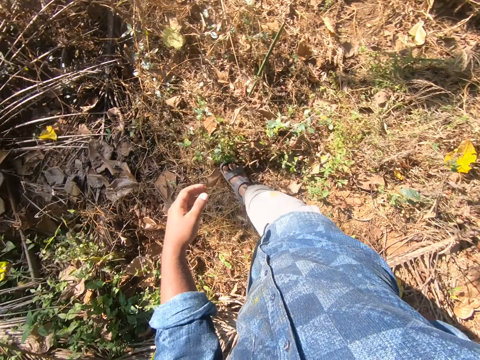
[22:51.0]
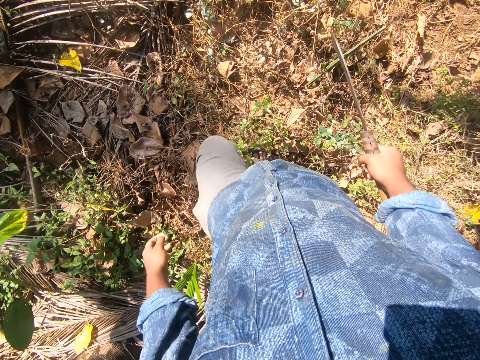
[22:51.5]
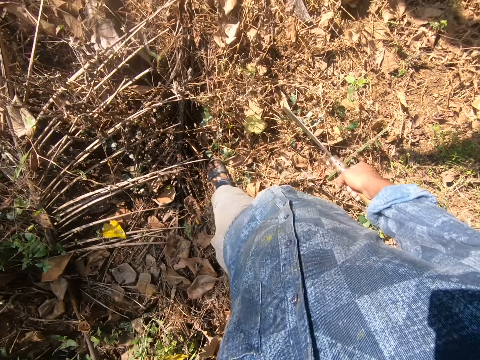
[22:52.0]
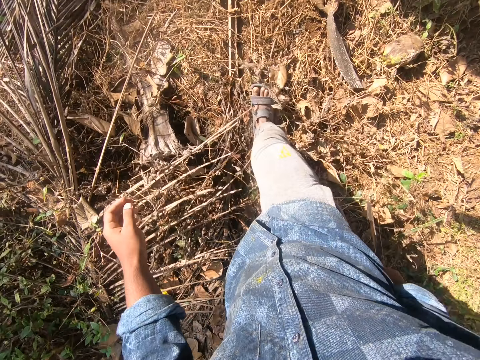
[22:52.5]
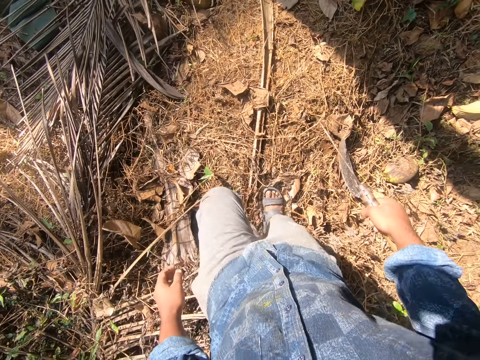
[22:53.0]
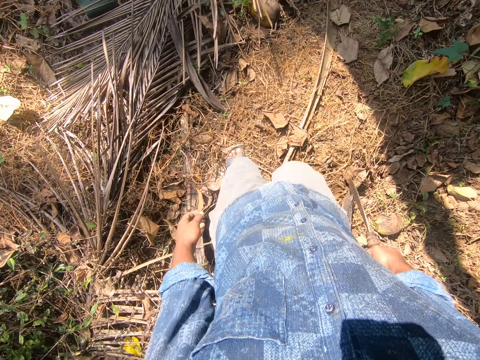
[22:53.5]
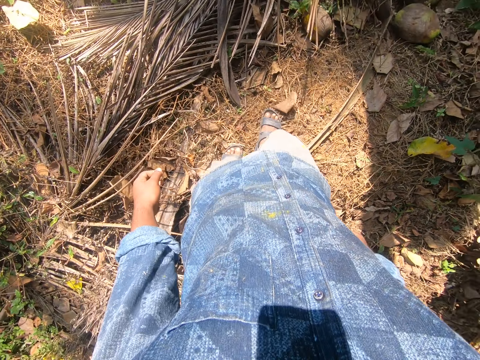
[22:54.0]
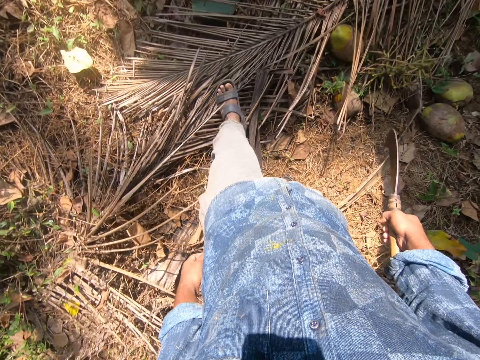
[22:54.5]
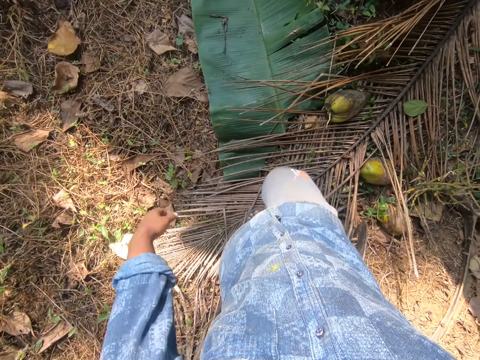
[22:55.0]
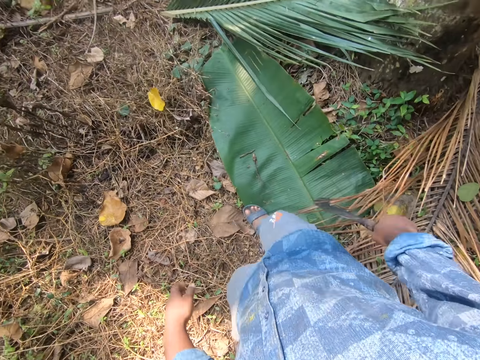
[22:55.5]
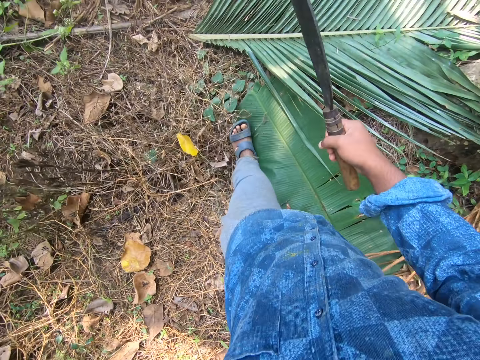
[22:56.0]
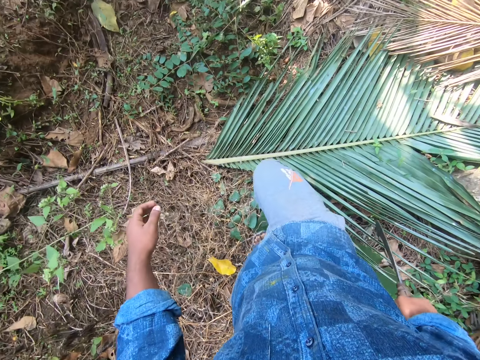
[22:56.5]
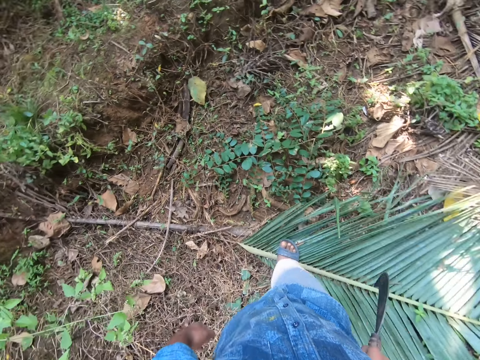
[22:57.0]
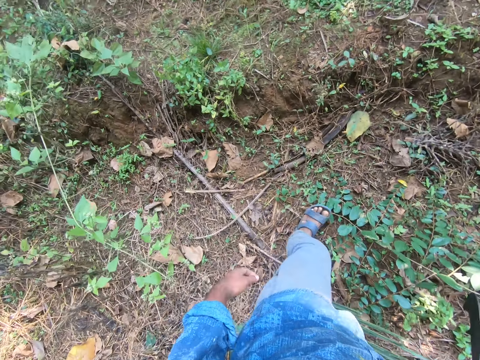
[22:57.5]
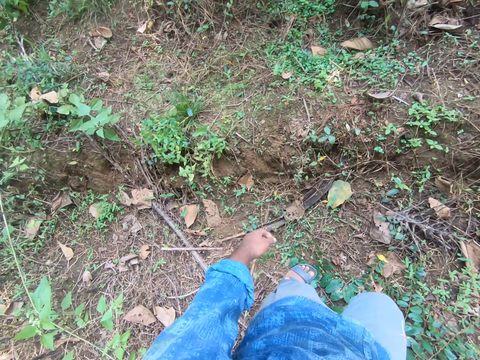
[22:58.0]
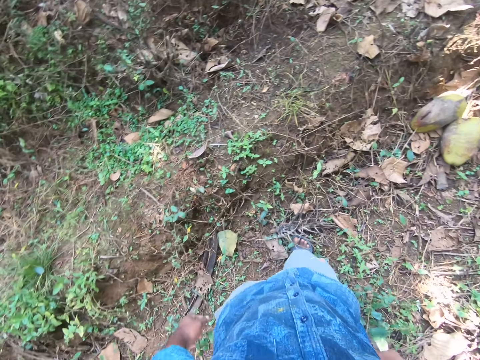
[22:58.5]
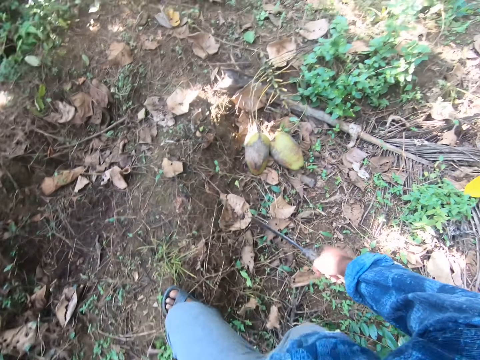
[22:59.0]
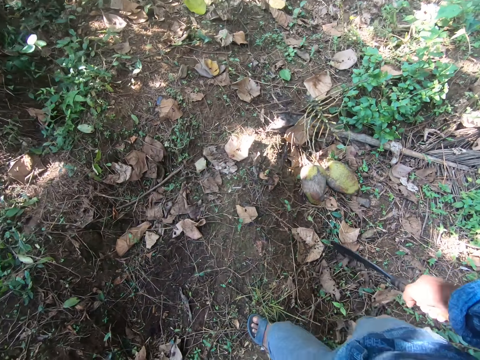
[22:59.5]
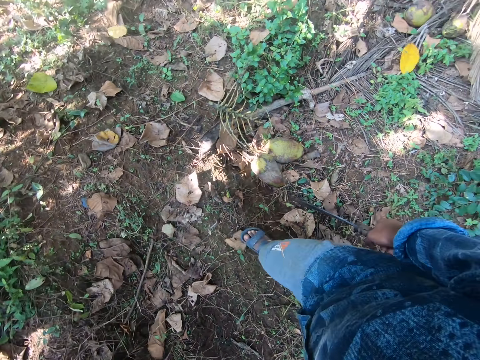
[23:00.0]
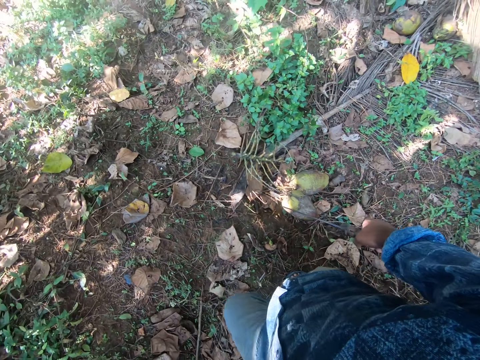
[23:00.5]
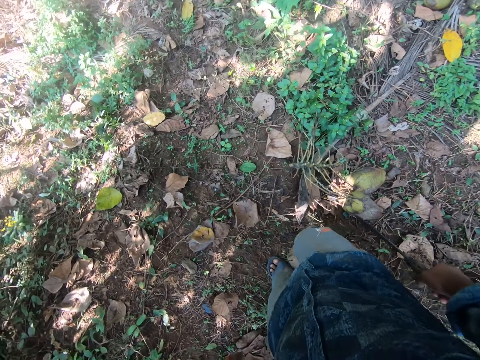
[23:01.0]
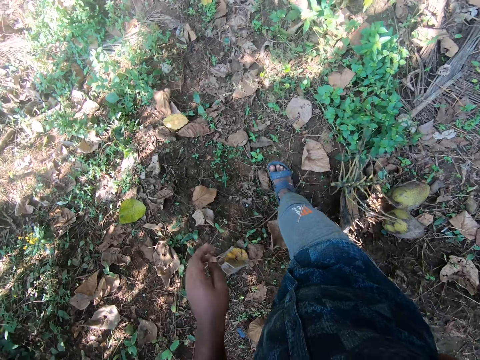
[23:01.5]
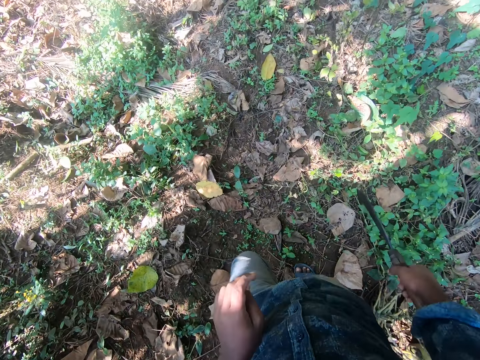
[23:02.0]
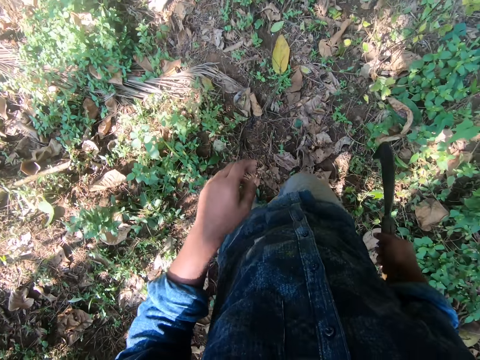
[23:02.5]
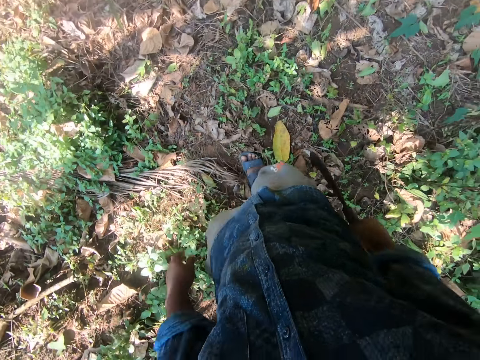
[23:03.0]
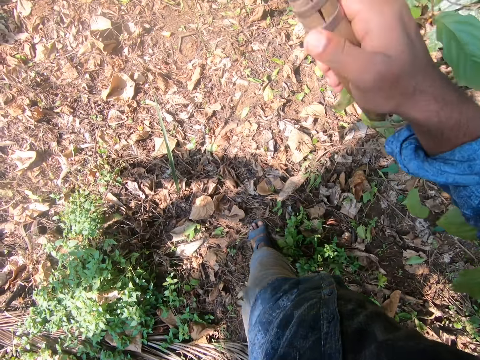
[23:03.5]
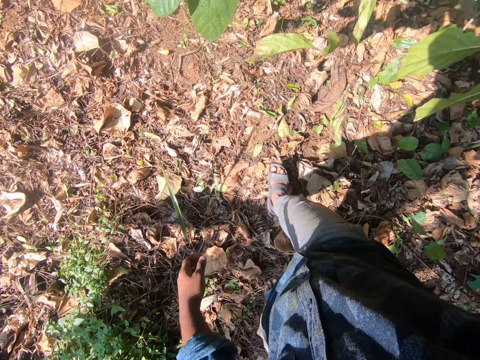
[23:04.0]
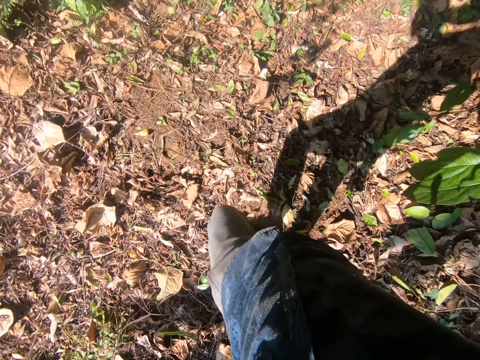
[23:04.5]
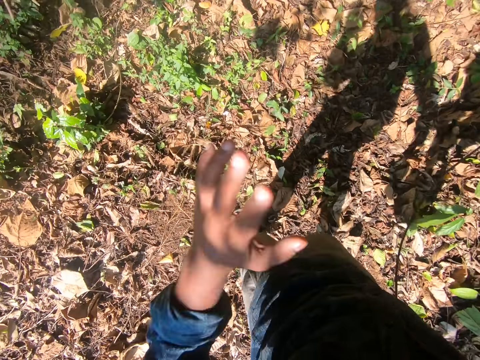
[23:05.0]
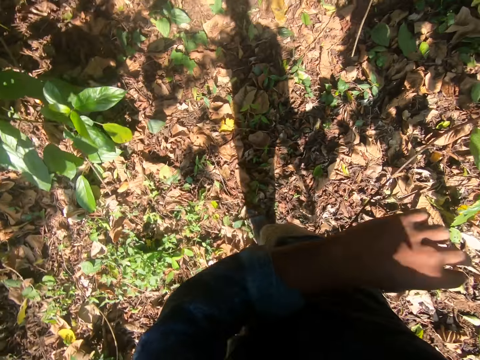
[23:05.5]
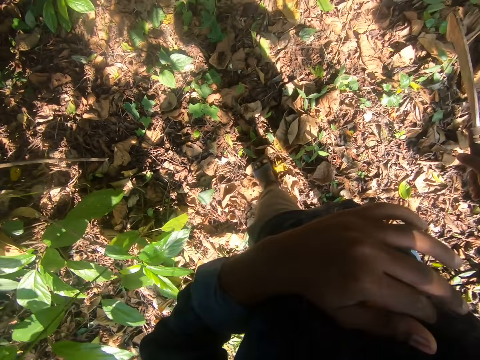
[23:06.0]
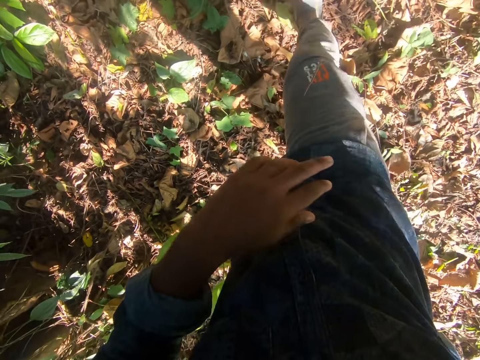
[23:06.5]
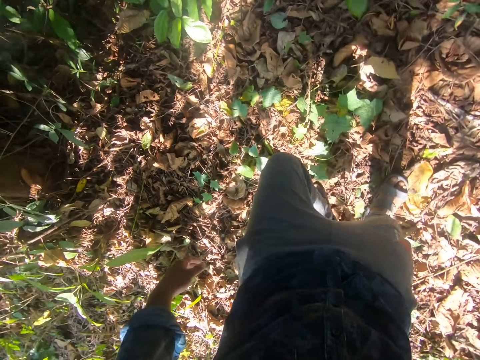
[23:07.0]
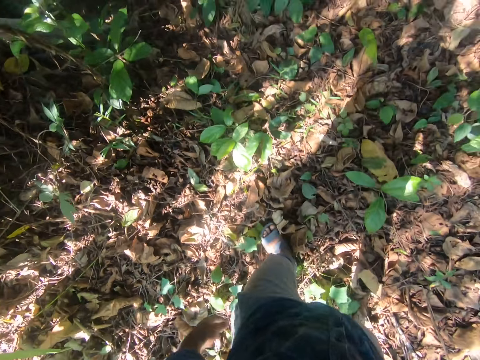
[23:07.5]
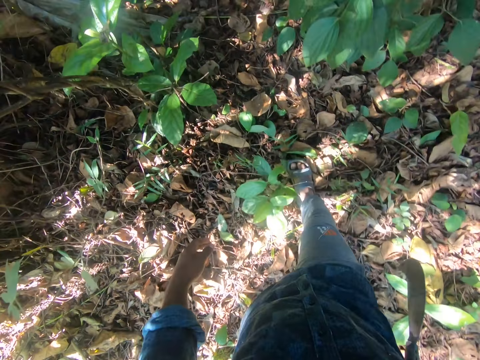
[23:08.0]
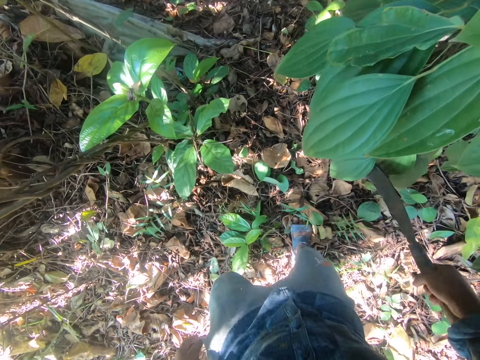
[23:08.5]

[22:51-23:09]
The camera wearer cleans his left hand on his shirt. He hits a tree with the machete in his right hand. He dusts his shirt with his left hand.

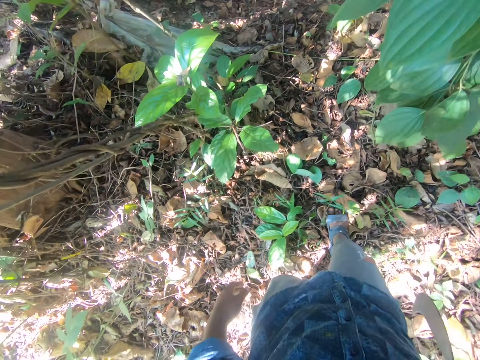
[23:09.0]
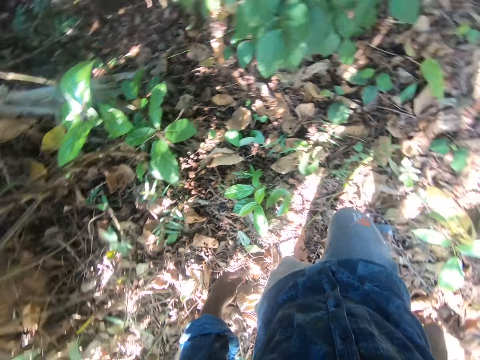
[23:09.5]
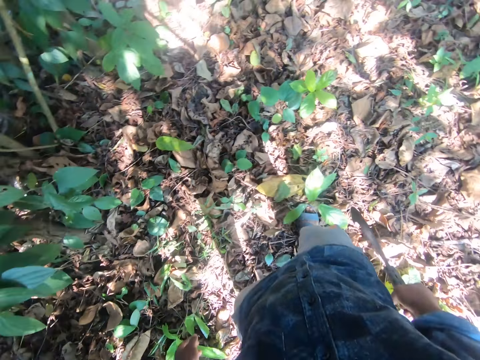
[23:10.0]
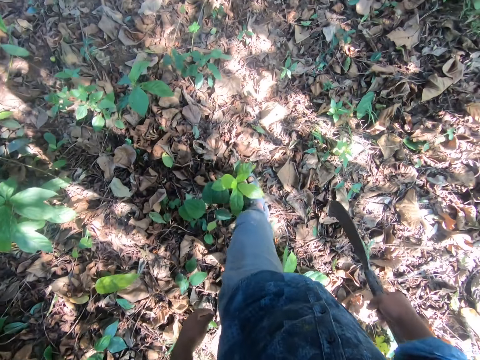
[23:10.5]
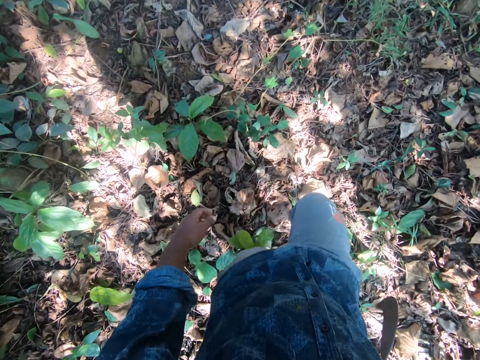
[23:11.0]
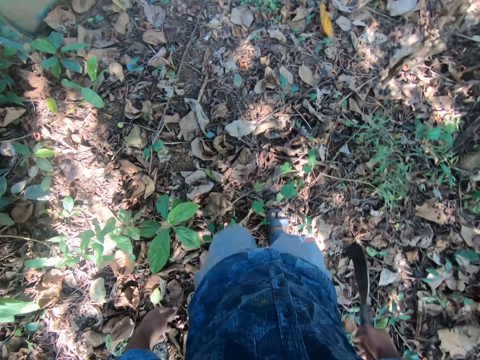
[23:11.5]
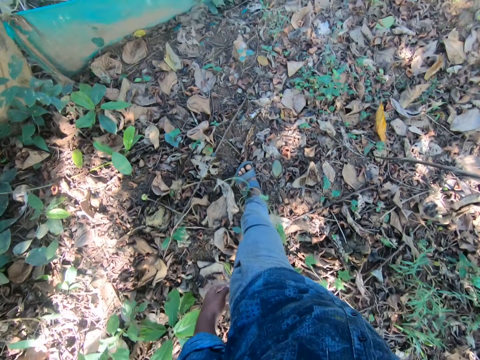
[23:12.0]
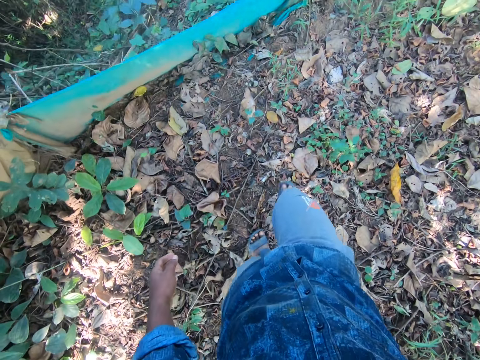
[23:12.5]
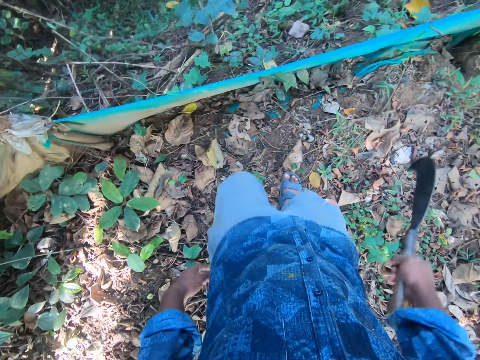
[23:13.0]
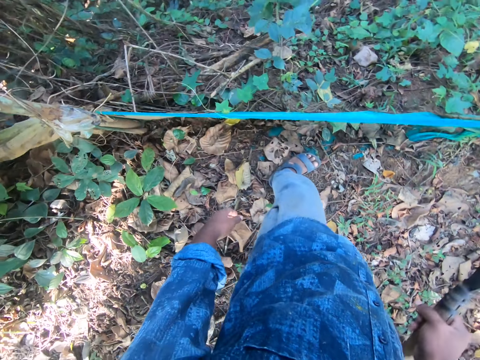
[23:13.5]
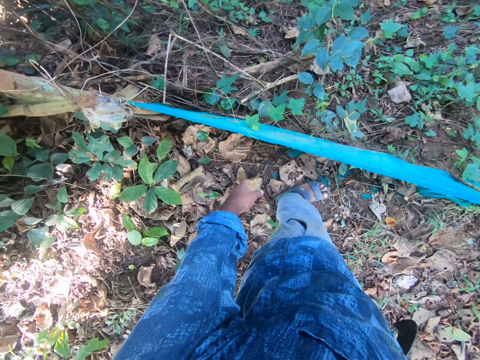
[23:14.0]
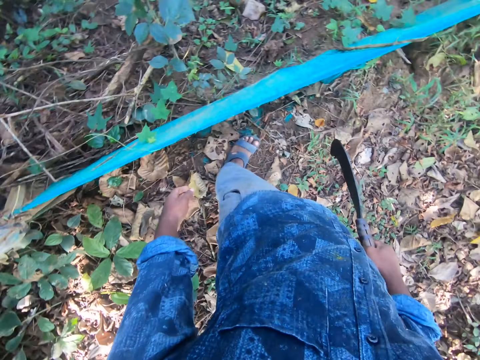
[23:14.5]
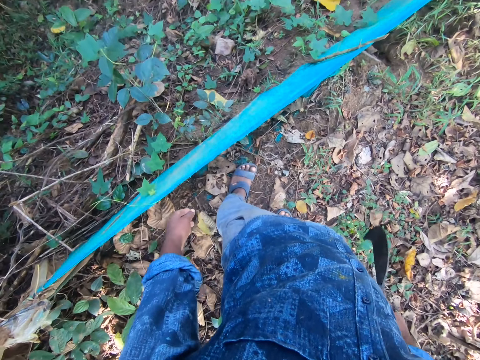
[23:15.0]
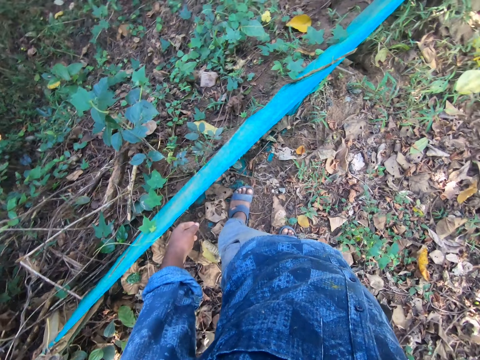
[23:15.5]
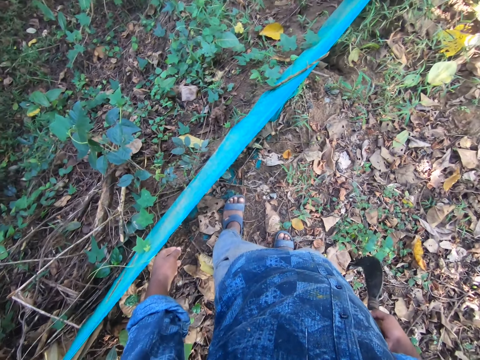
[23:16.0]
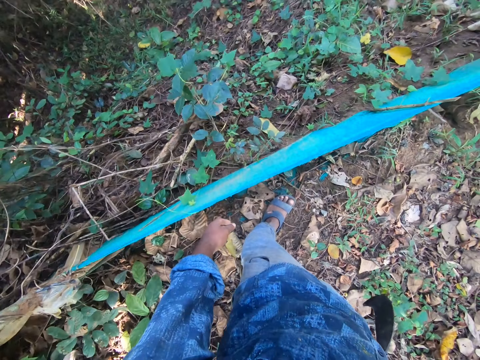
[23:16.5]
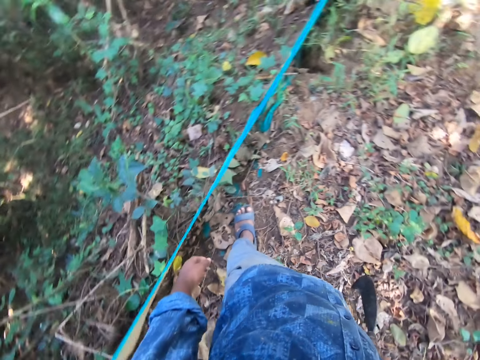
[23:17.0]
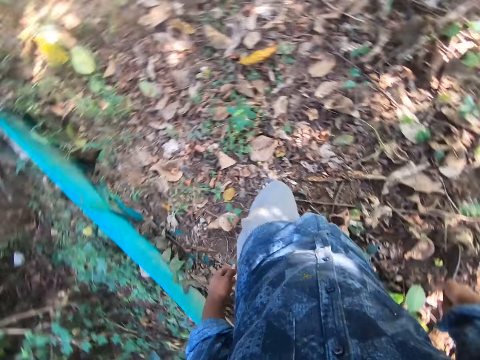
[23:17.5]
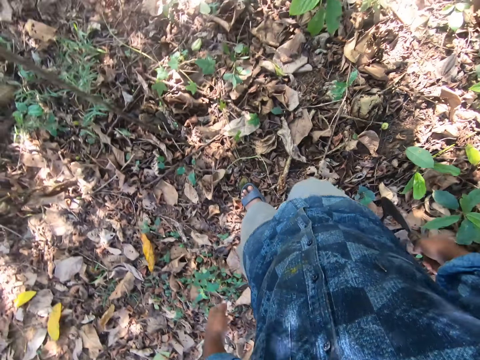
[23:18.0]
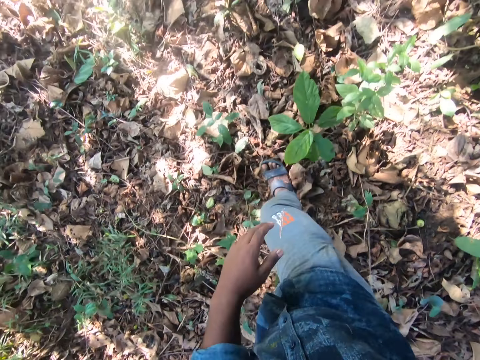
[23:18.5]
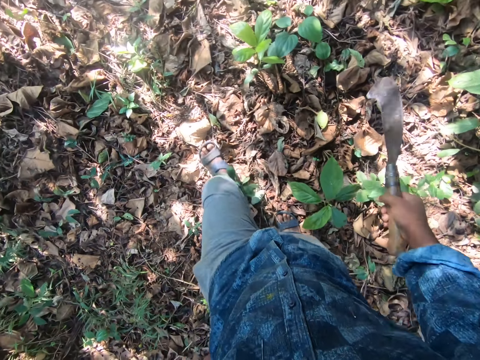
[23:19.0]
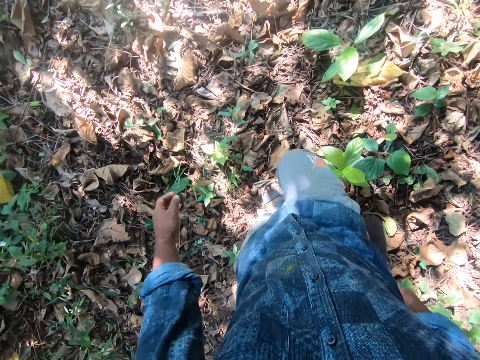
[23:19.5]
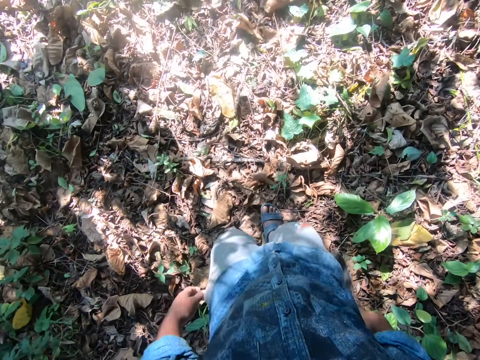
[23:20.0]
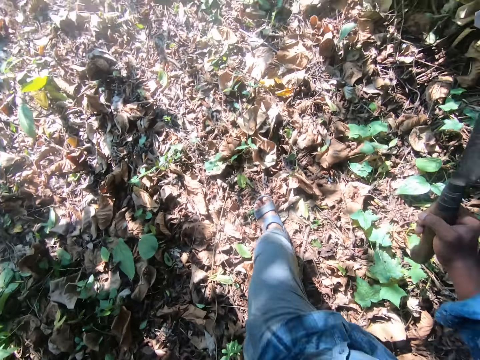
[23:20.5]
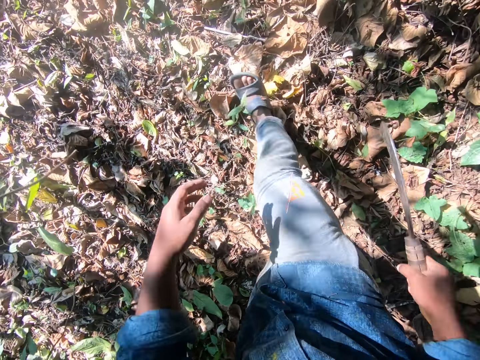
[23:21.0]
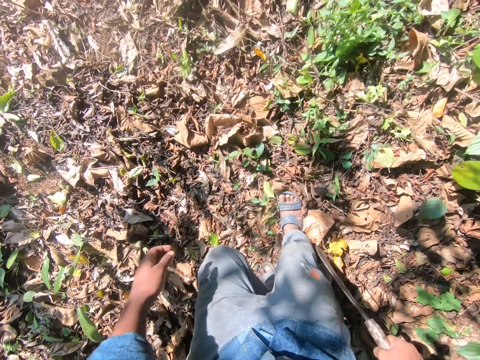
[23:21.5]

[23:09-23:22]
The camera wearer walks further into the farm.
